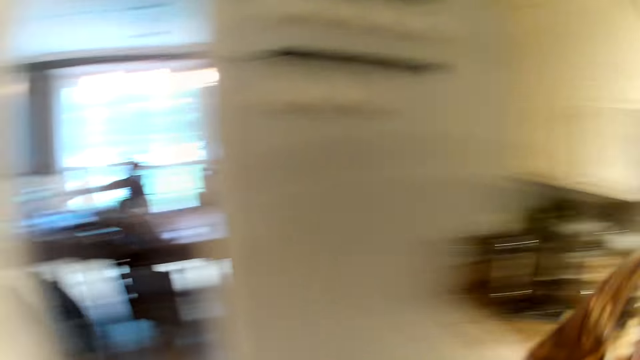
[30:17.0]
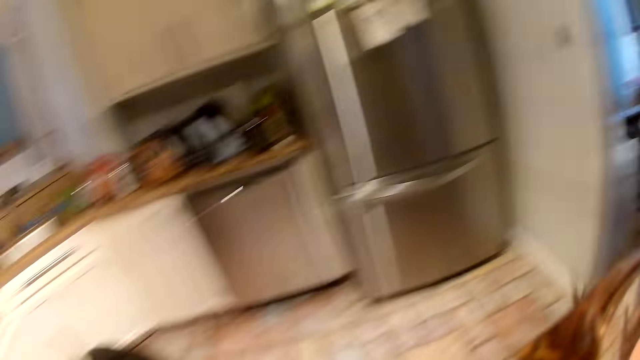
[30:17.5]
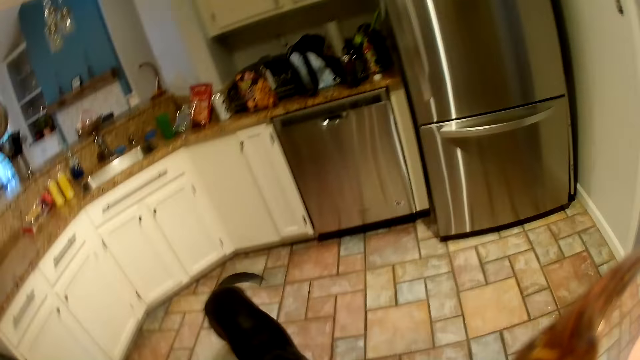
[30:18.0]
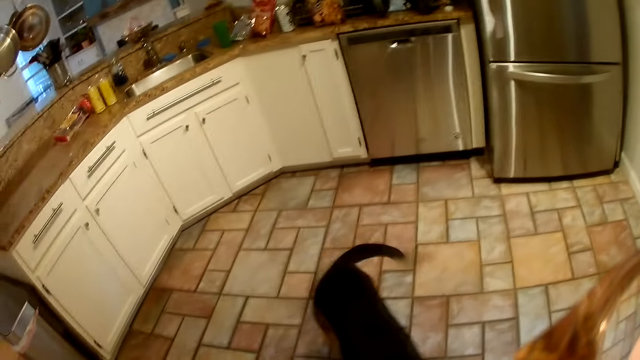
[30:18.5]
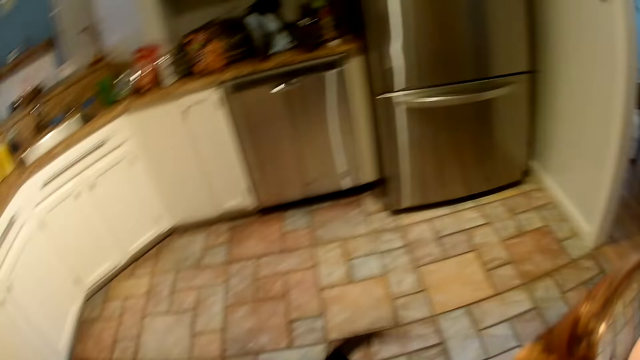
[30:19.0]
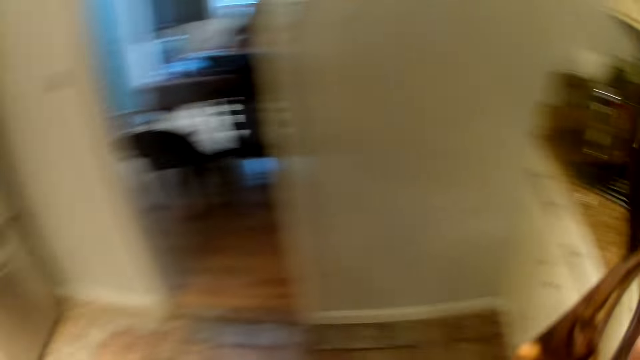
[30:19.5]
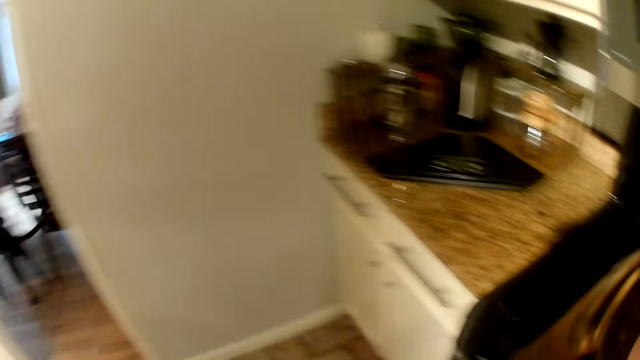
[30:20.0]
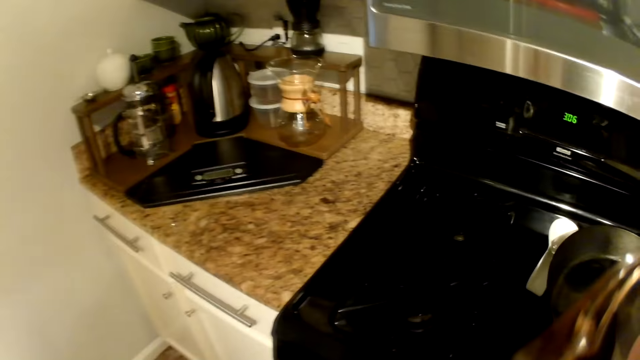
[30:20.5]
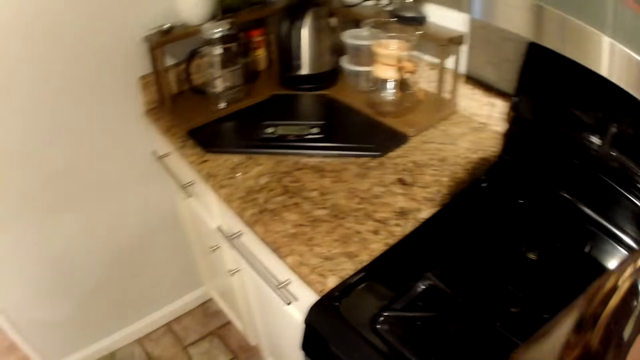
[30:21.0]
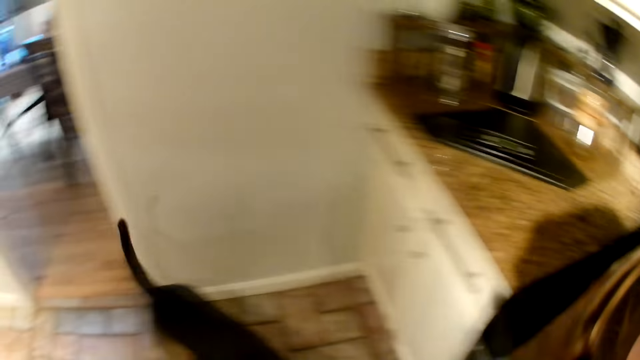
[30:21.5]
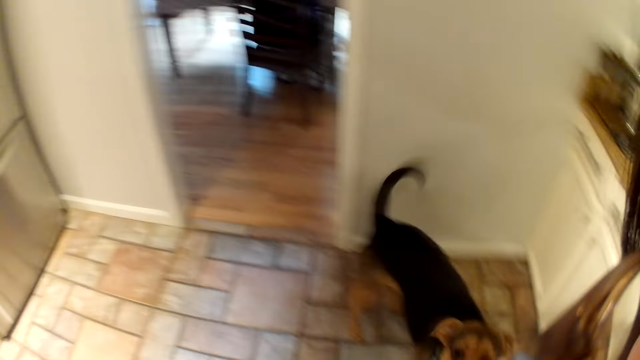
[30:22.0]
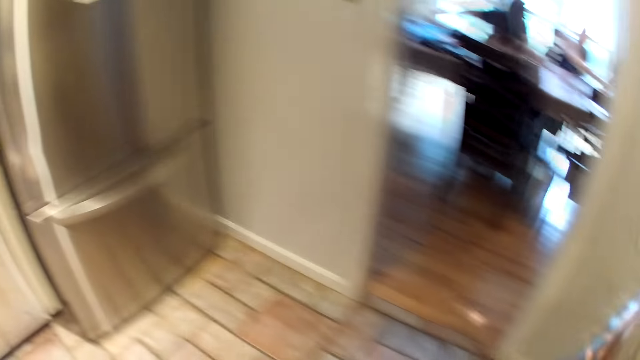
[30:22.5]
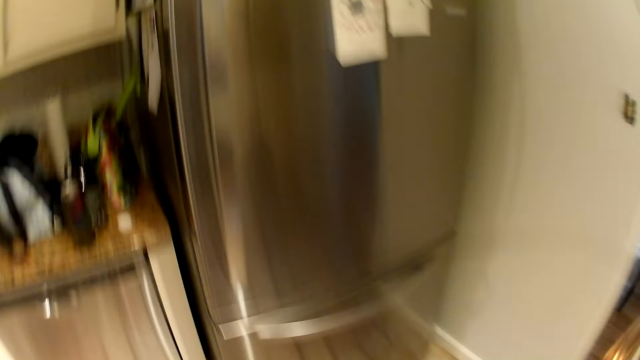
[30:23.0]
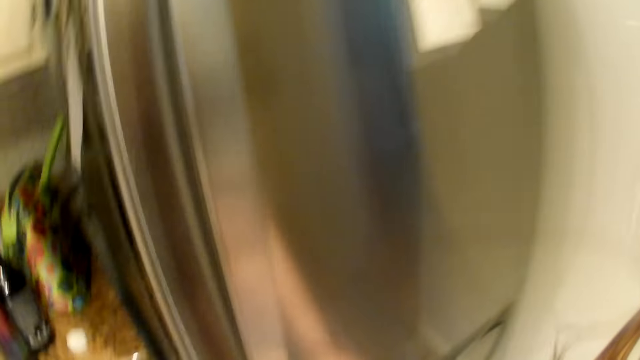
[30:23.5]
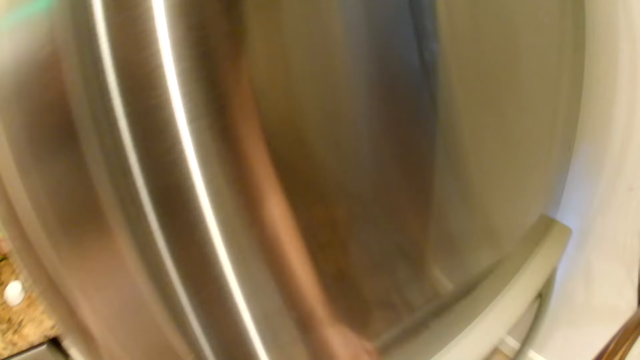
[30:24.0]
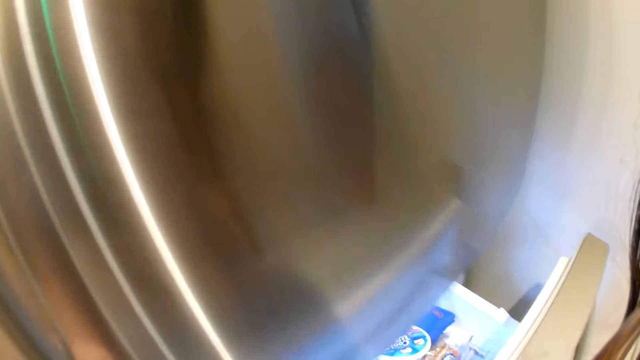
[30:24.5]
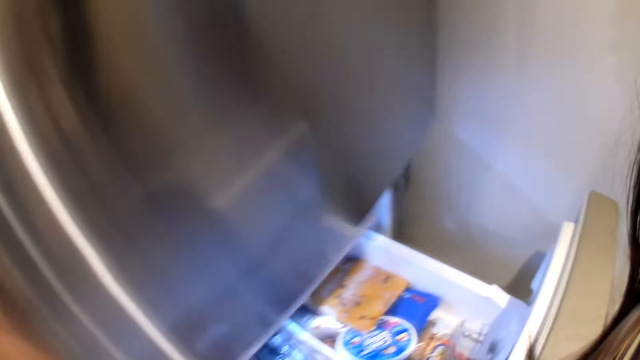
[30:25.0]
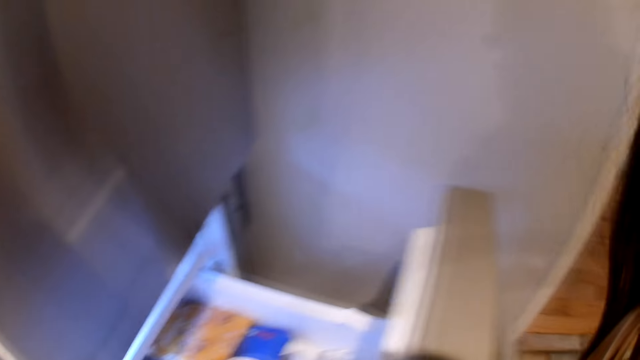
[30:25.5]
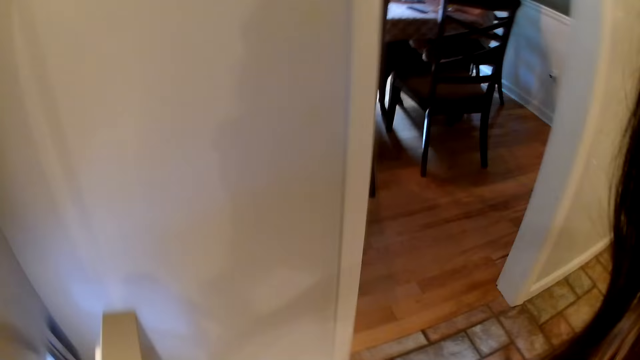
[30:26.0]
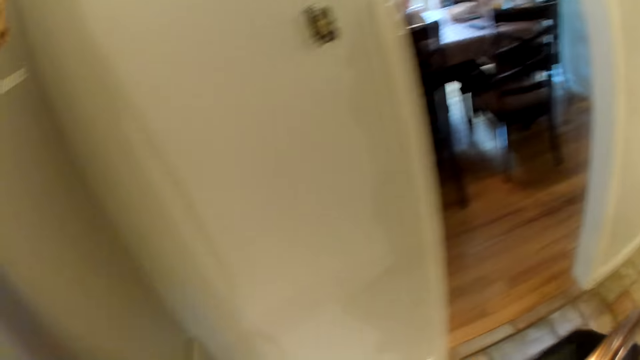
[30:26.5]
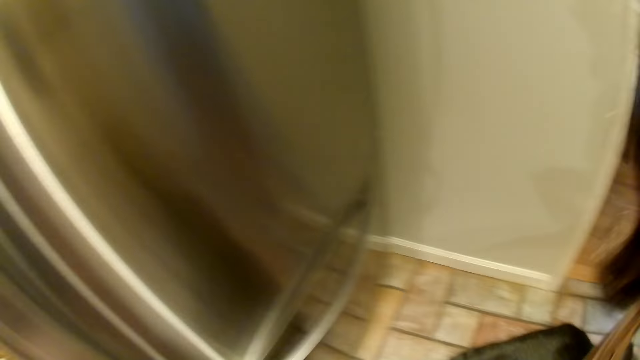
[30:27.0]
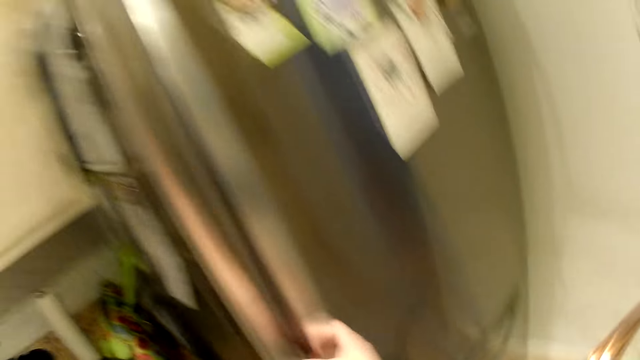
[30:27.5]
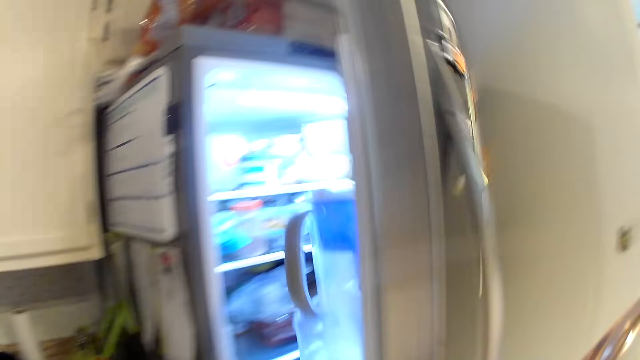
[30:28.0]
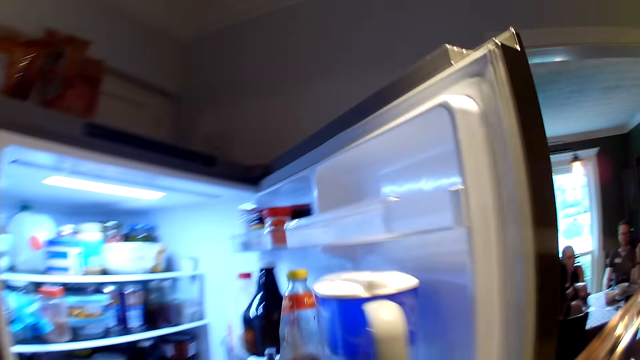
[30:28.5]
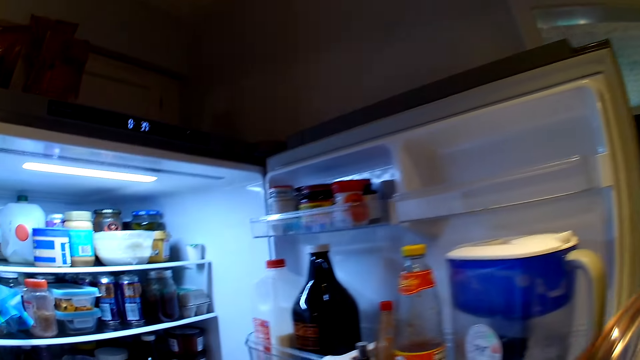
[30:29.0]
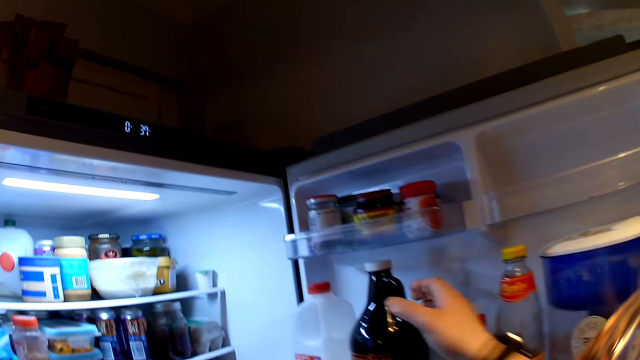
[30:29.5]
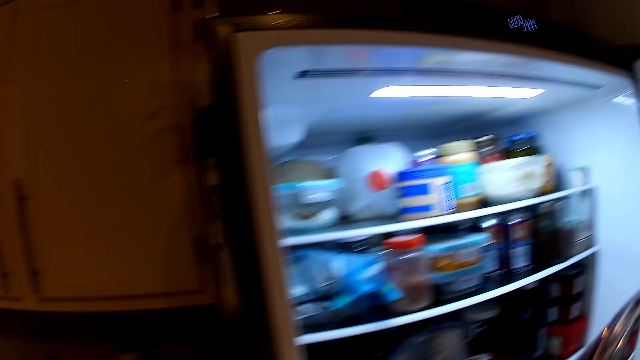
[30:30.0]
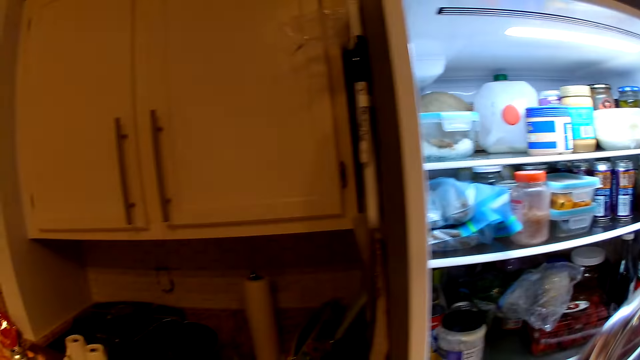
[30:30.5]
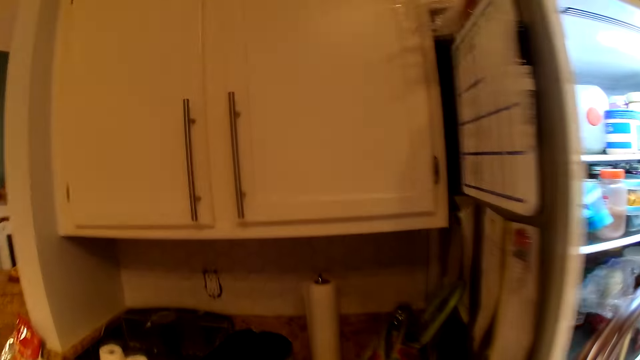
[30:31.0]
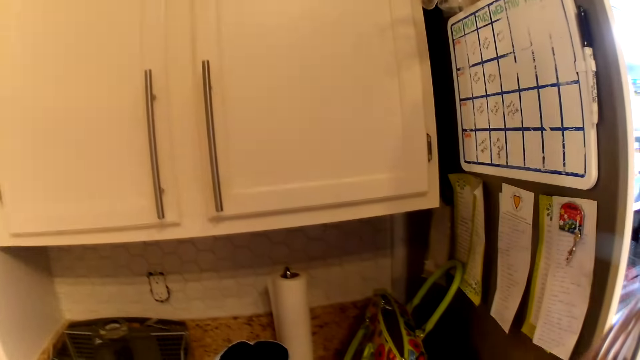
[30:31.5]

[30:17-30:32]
The camera wearer converses. She interacts with a dog and another dog. She walks around. She pulls out the lower fridge door with her right hand. She closes the fridge with her right hand. She opens the fridge upper door with her right hand. She picks a bottle with her right hand.

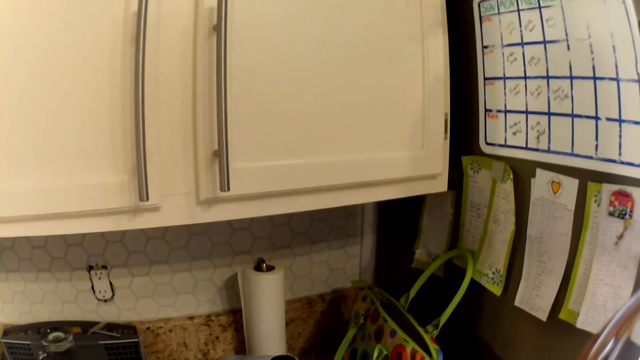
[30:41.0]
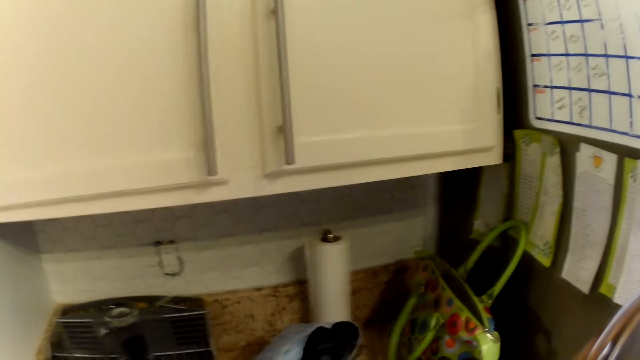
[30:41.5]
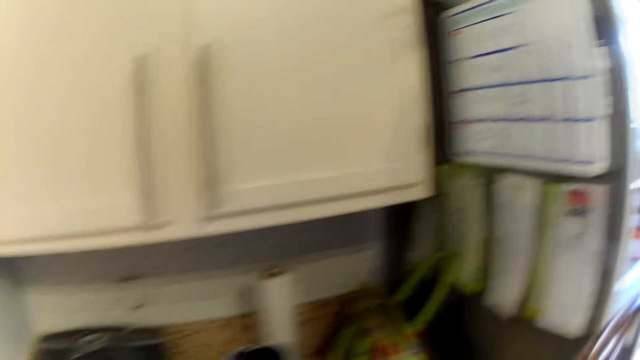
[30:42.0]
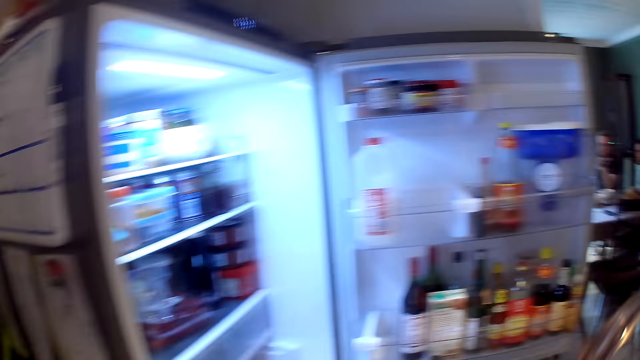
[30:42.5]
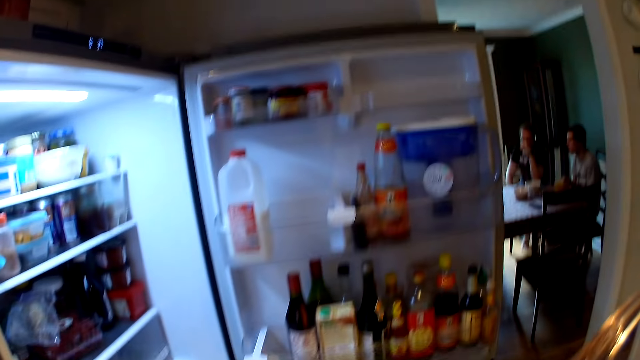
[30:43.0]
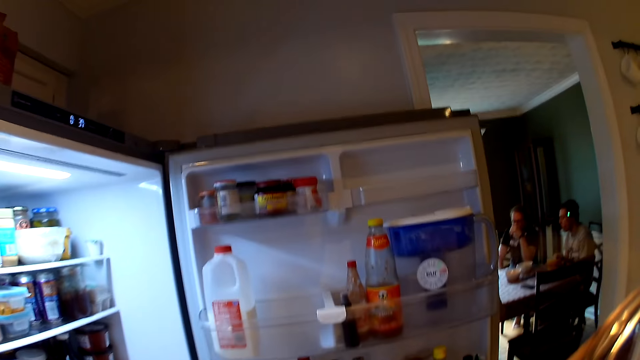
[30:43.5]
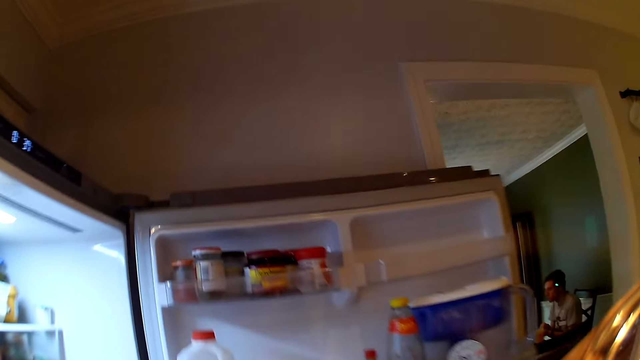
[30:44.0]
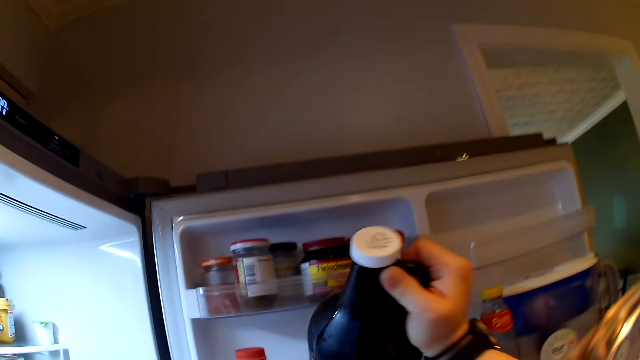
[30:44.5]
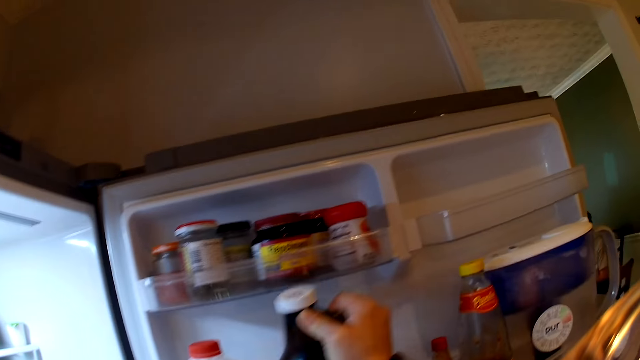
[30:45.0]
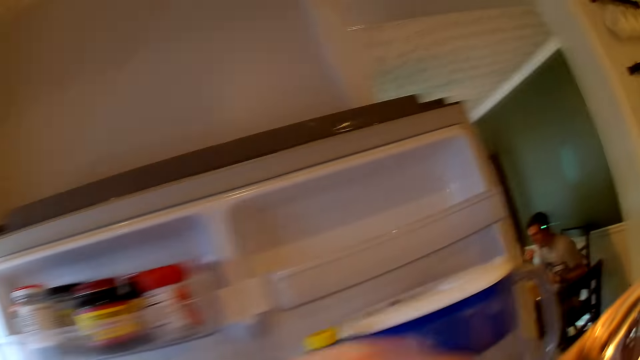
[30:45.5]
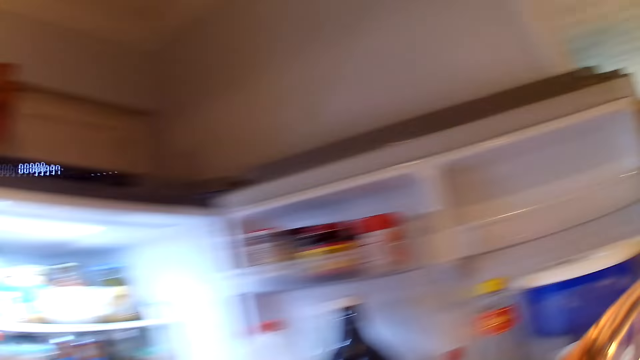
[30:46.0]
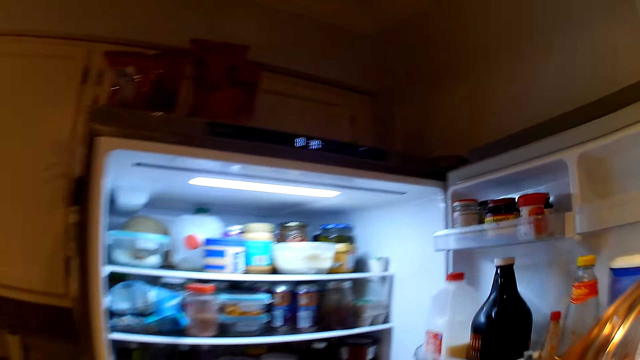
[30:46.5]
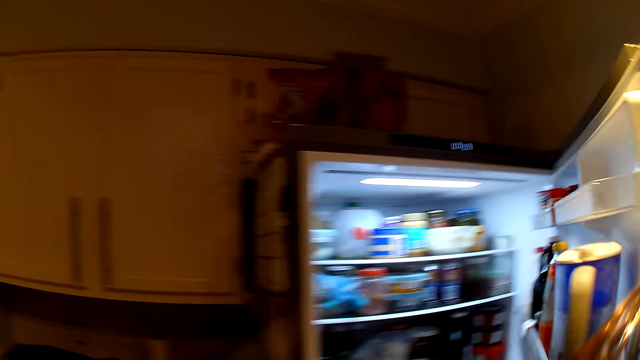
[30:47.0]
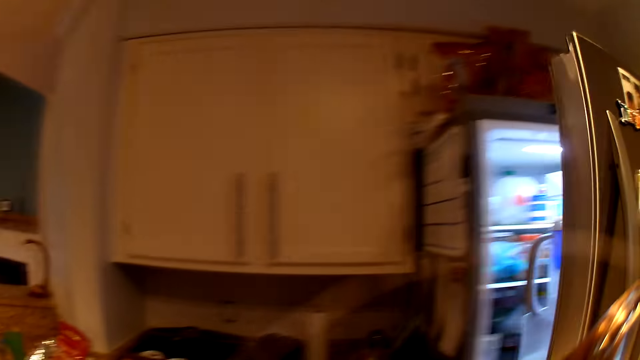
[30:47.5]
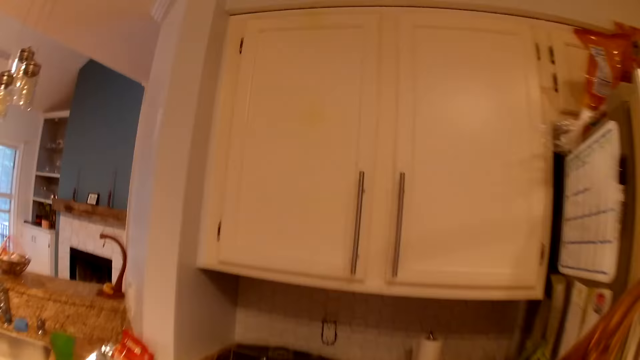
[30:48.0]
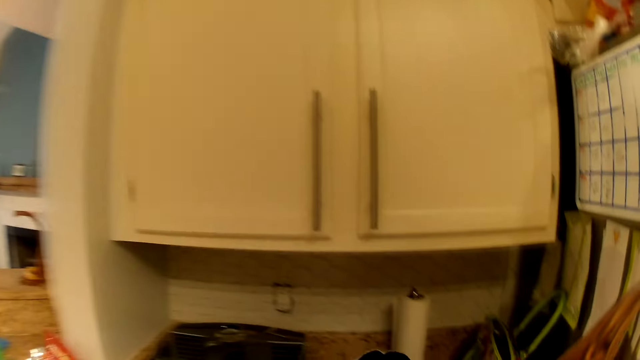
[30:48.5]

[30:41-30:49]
The camera wearer drops the bottle in the fridge with her right hand. She closes the fridge upper door with her right hand.
